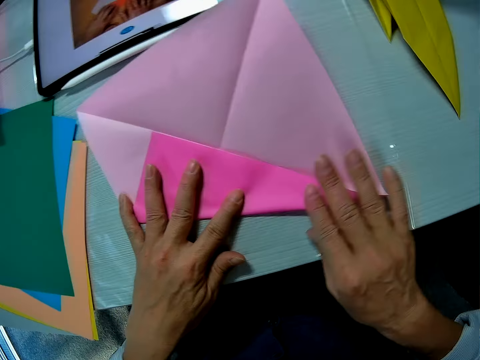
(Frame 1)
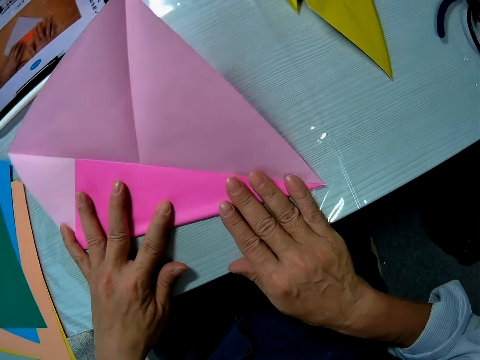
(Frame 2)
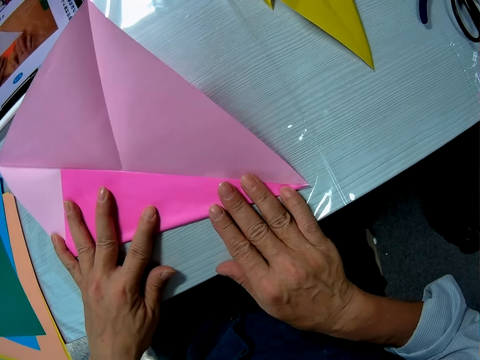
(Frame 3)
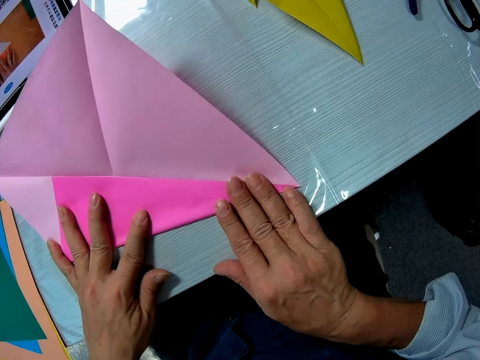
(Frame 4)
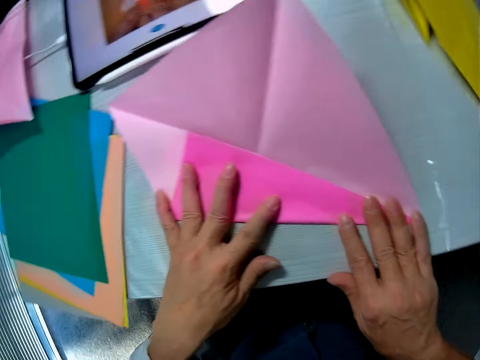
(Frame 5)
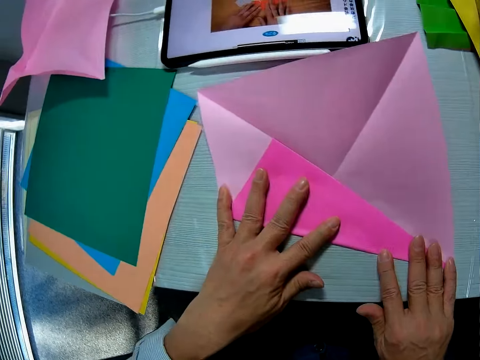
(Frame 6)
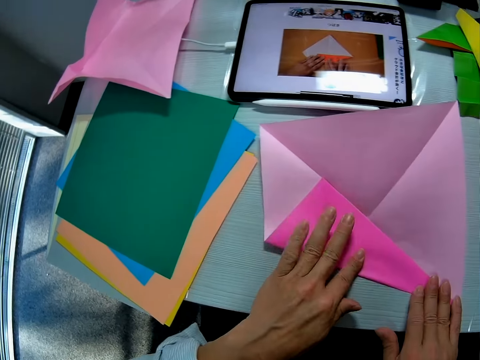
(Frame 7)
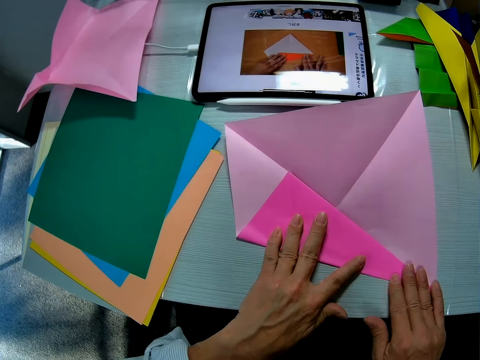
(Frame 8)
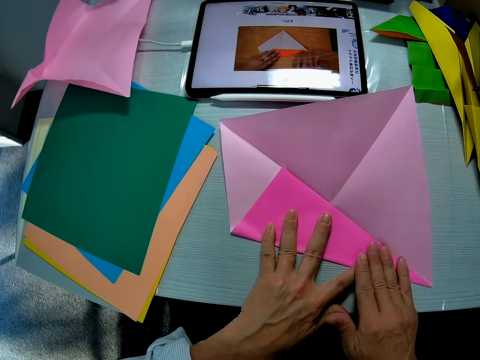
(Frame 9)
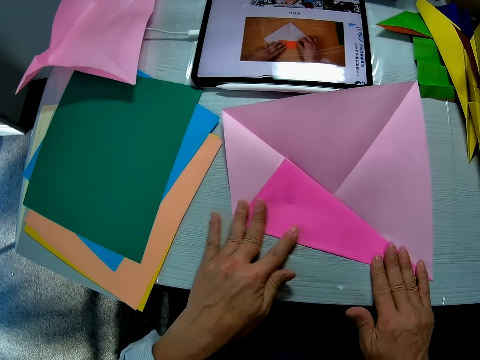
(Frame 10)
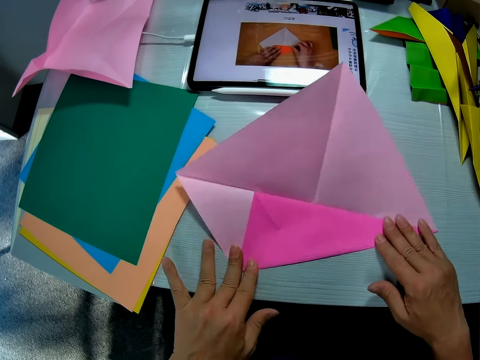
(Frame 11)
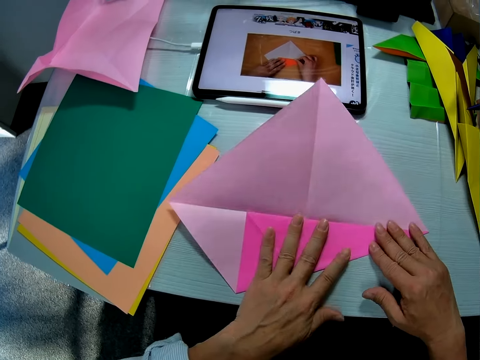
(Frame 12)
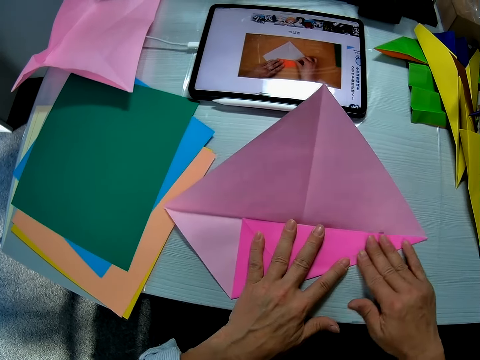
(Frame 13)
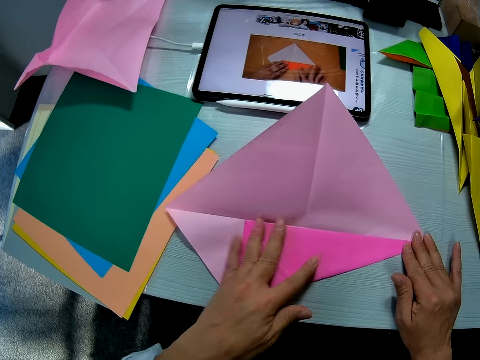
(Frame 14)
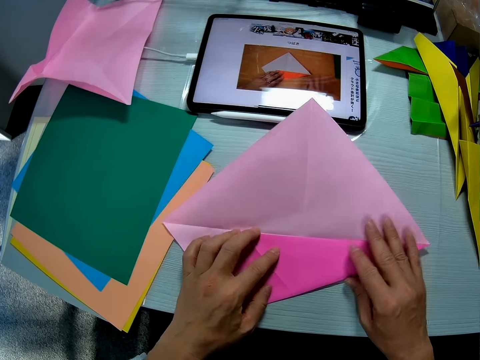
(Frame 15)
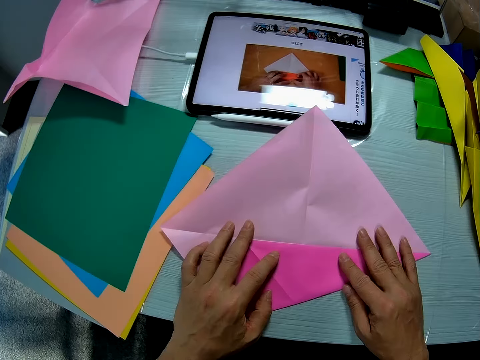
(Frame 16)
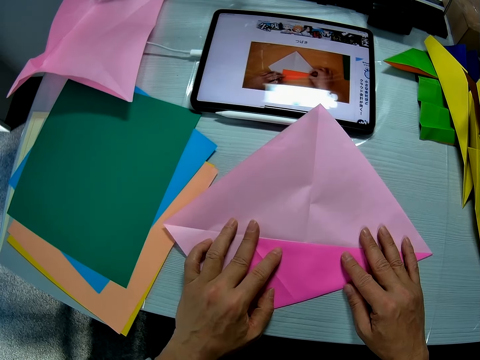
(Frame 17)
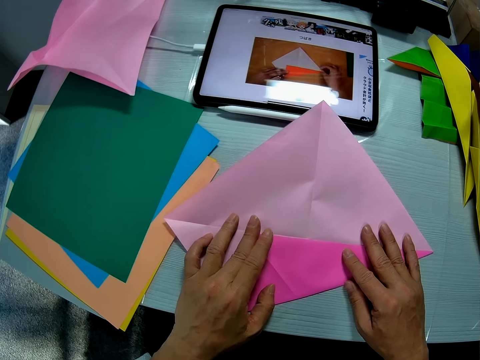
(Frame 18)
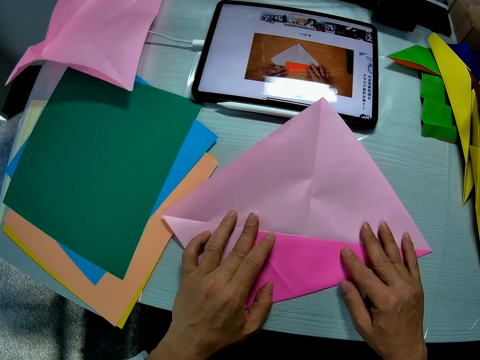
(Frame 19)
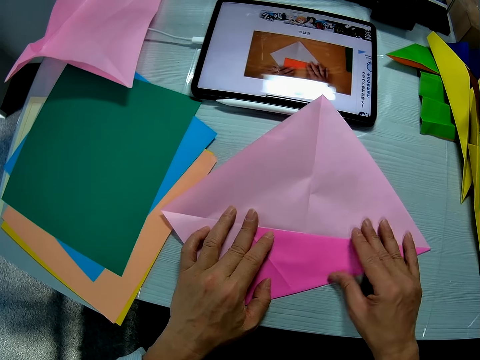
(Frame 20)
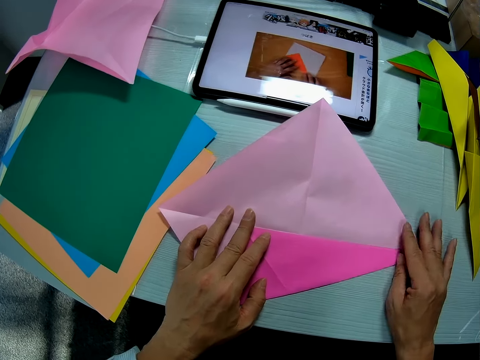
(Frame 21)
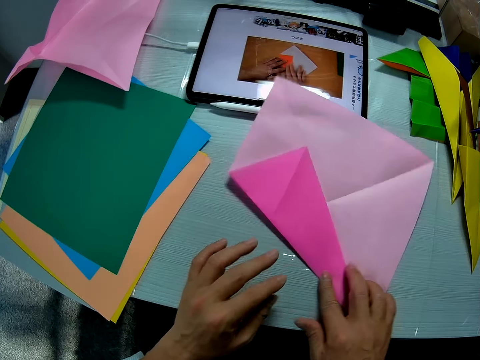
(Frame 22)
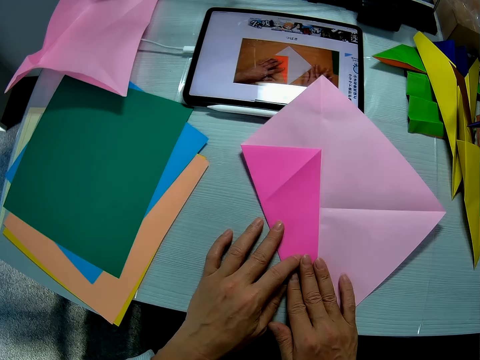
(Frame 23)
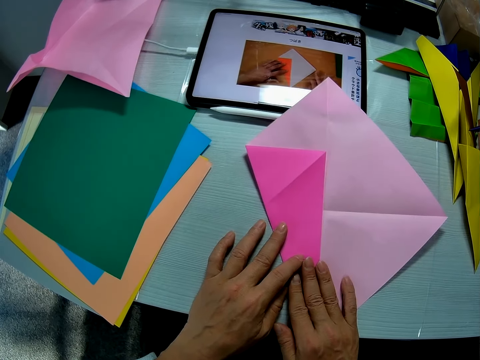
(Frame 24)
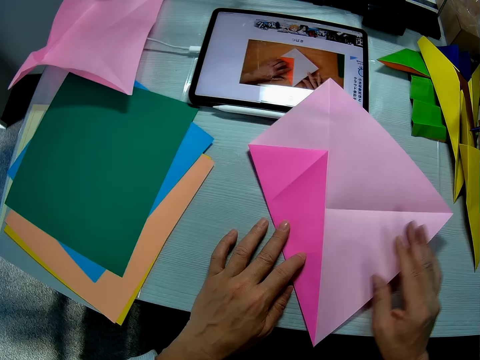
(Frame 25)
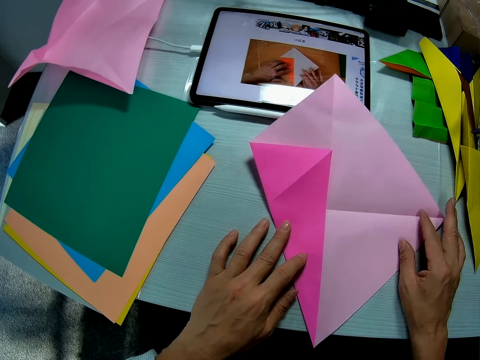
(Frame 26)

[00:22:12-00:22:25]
The camera wearer smoothens the edge of the folded part of the sheet or crafting paper with both his hands. He turns the crafting paper. He stares at the tablet computer screen on the table. He smoothens the edge of the folded part of the sheet with his right hand. He moves the sheet on the table with both hands. He turns the crafting paper.

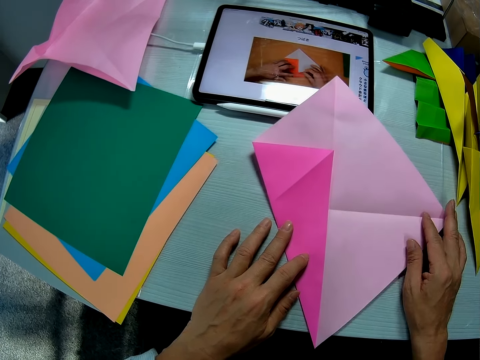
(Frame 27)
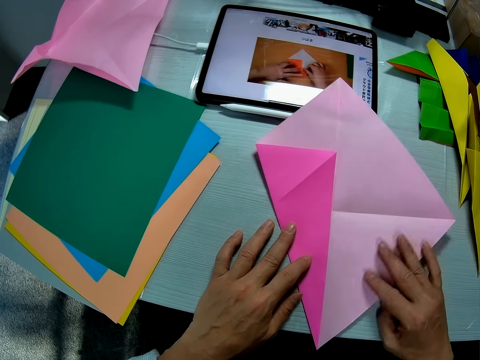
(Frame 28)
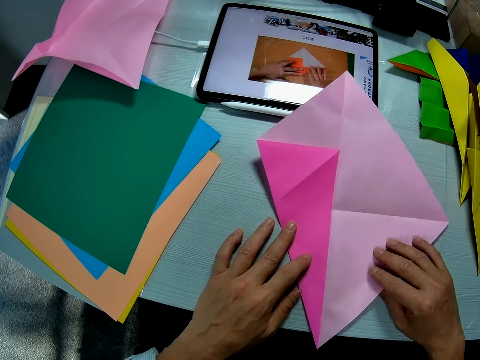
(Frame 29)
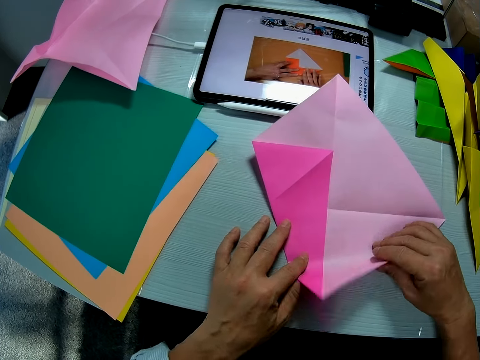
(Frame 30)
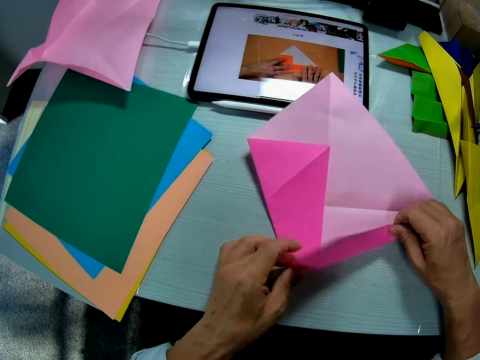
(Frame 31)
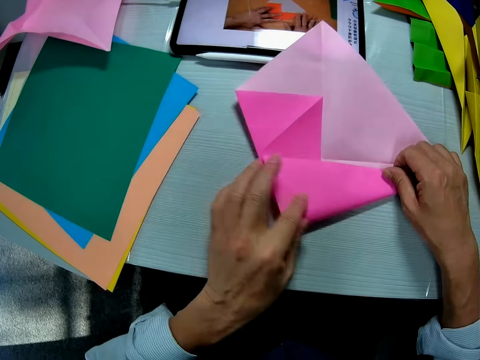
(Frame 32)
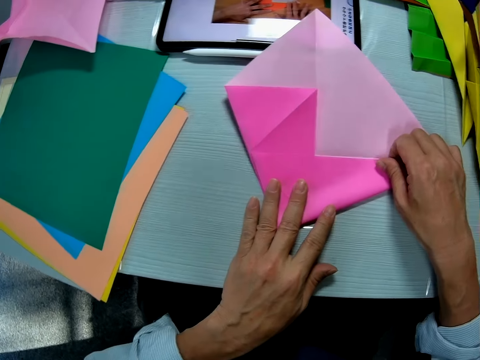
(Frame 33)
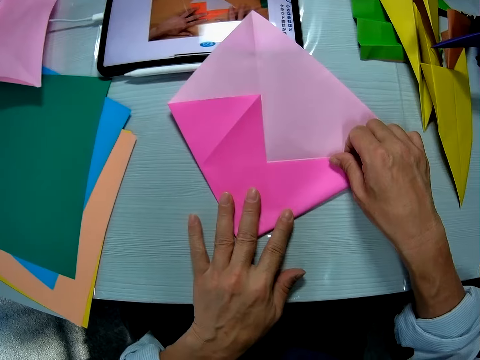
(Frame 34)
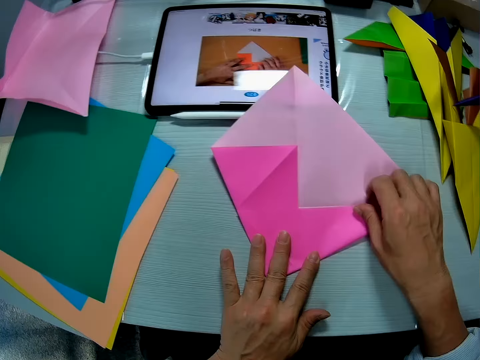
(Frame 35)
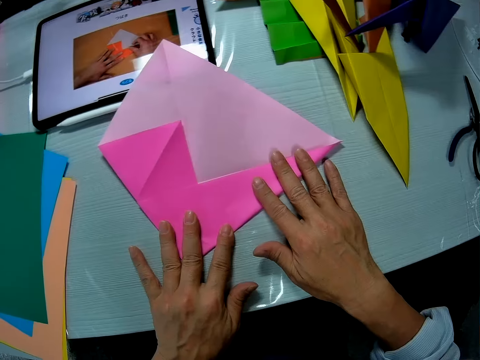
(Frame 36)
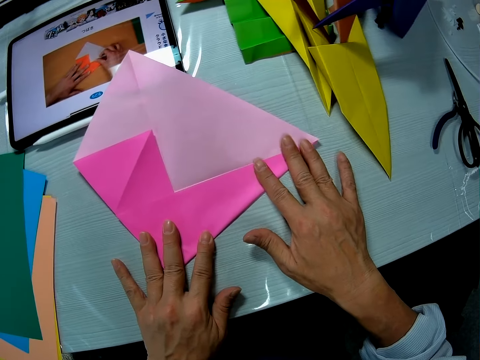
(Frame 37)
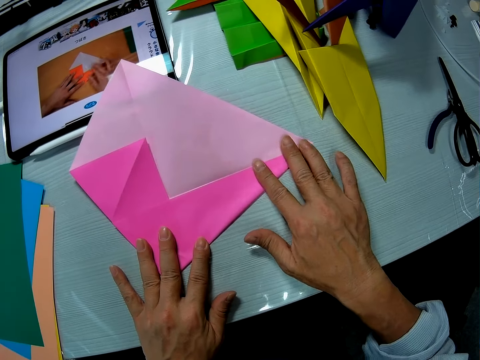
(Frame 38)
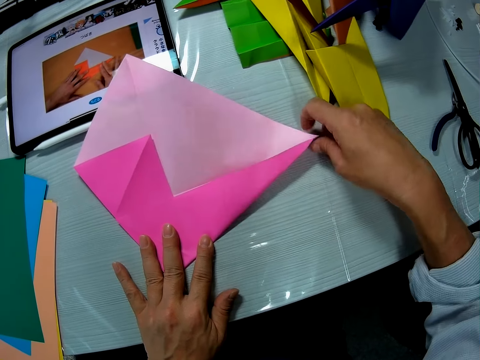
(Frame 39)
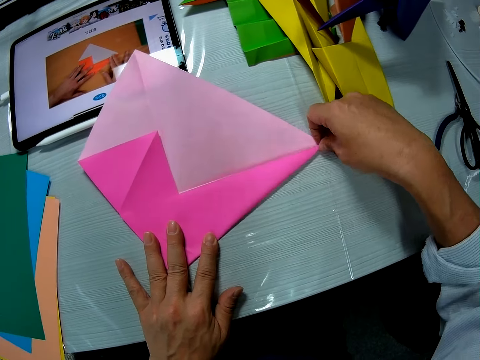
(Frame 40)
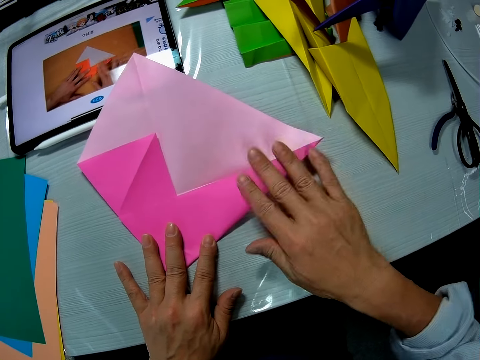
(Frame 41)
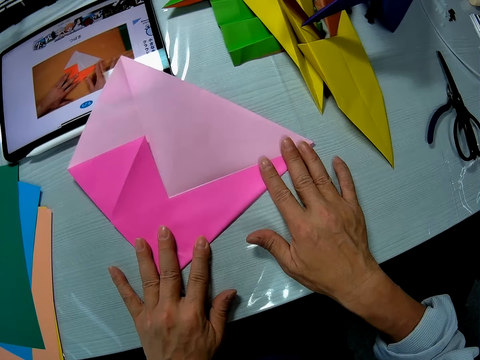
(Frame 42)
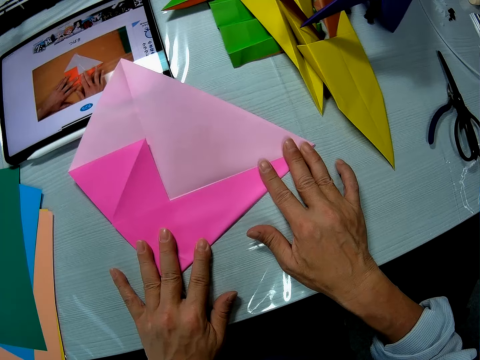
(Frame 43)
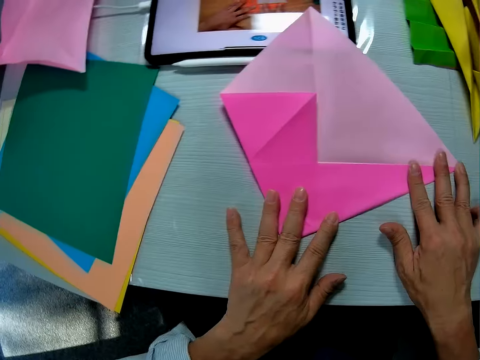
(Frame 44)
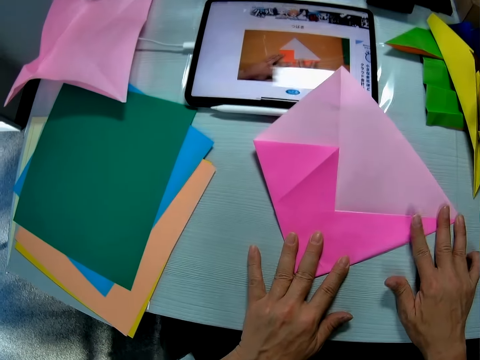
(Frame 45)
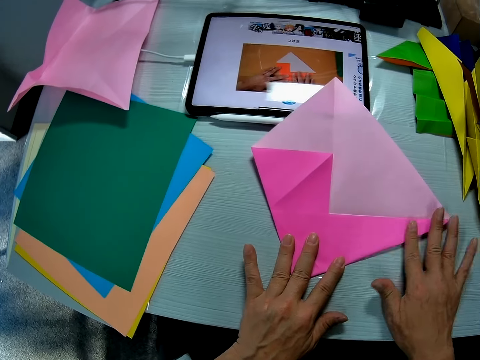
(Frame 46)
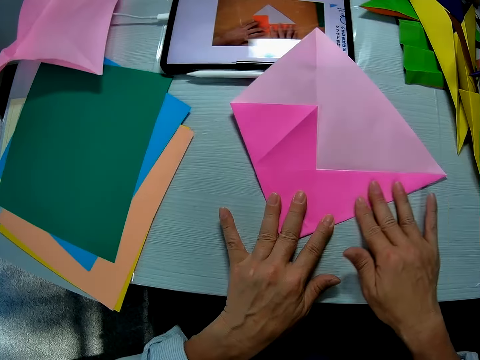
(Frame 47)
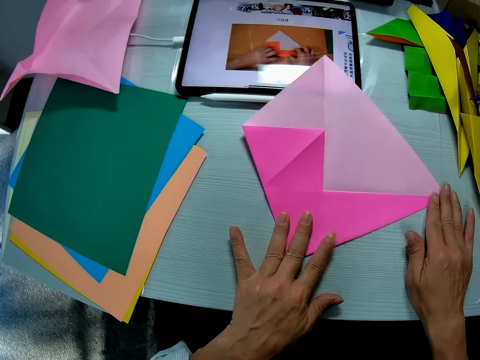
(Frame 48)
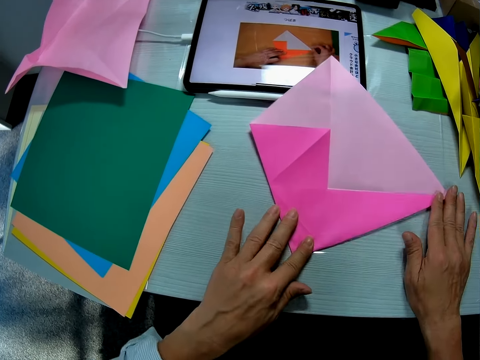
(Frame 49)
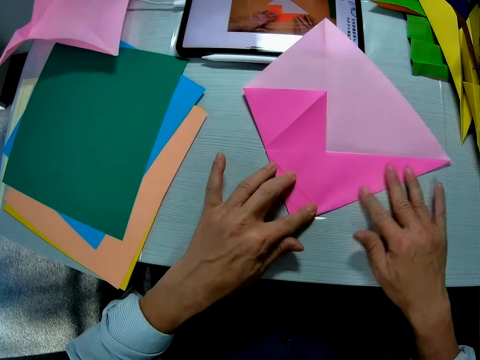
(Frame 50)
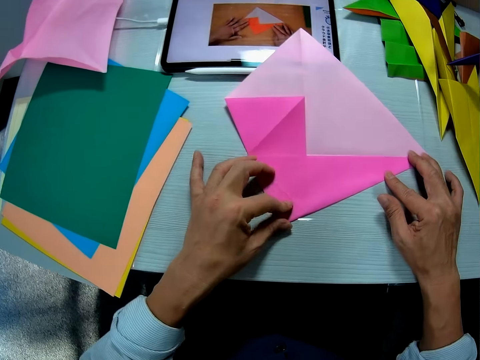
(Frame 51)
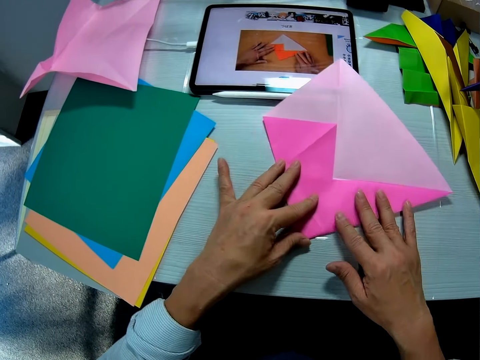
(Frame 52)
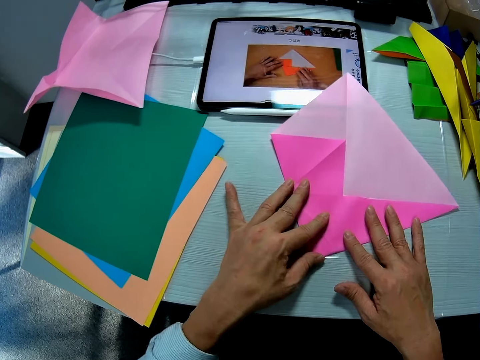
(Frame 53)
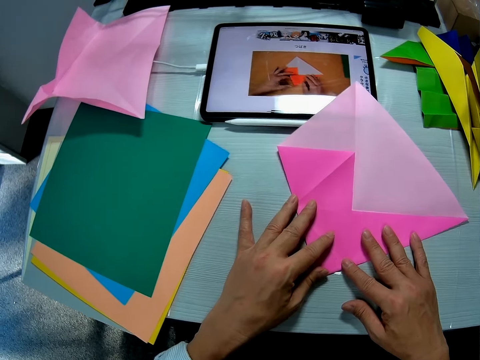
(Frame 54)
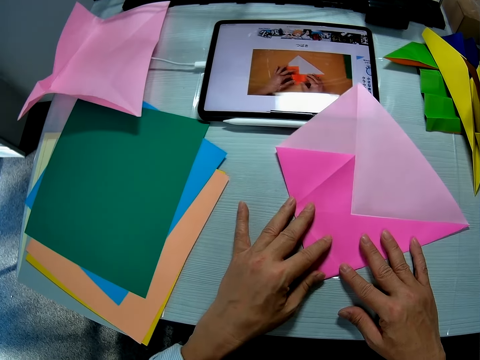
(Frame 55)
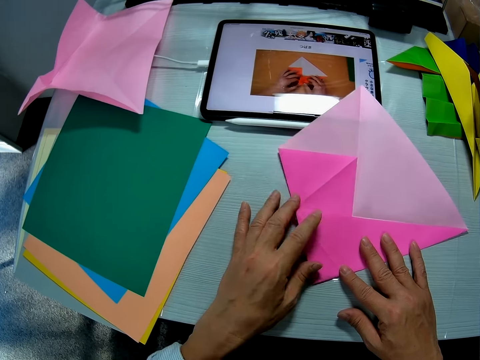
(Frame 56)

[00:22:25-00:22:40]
The camera wearer touches the crafting paper. He folds the sheet with both his hands. He smoothens the edge of the folded part of the sheet with his right hand. He adjusts the corner of the folded part of the sheet with his right hand. He smoothens the edge of the folded part of the sheet with his right hand. He stares at the tablet computer screen on the table. He smoothens the edge of the folded part of the sheet with his right hand.
